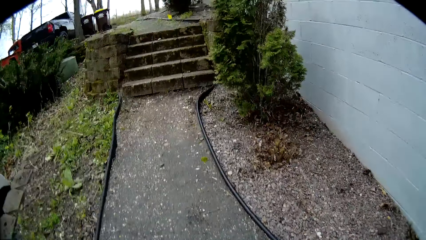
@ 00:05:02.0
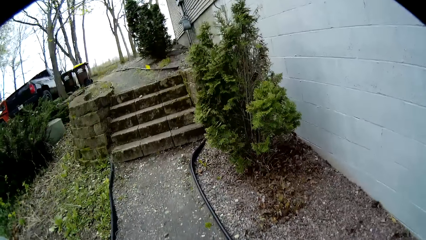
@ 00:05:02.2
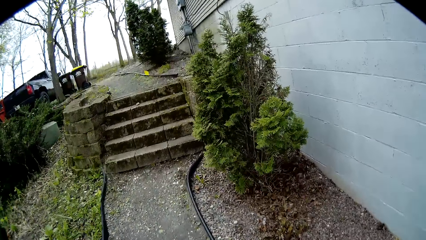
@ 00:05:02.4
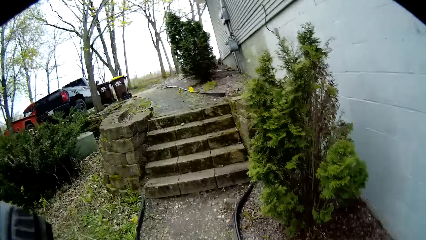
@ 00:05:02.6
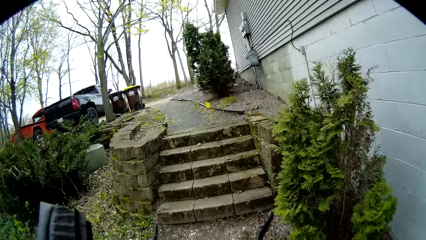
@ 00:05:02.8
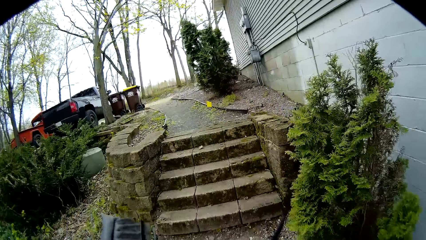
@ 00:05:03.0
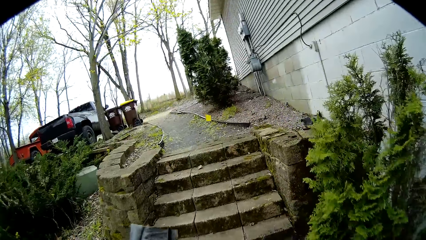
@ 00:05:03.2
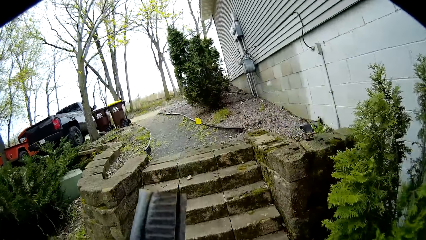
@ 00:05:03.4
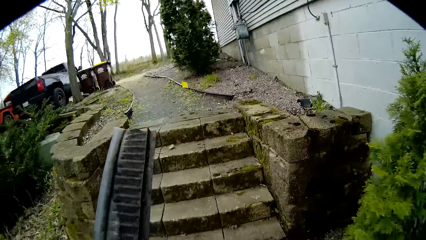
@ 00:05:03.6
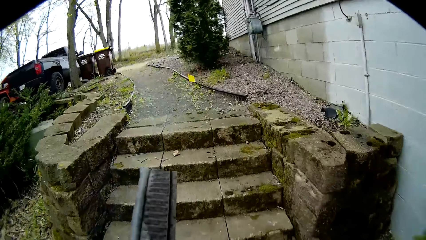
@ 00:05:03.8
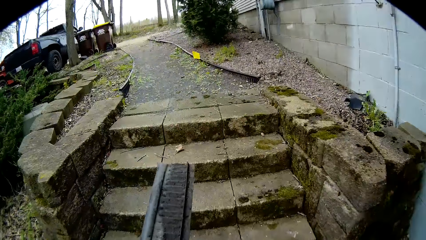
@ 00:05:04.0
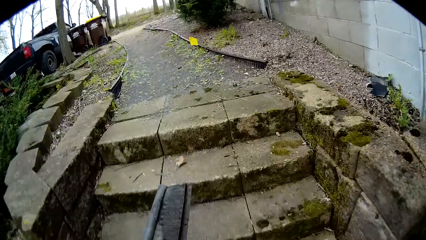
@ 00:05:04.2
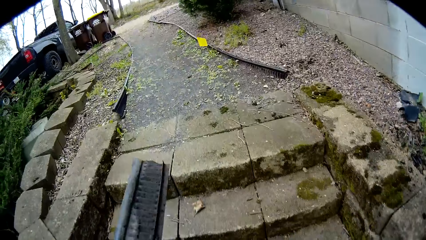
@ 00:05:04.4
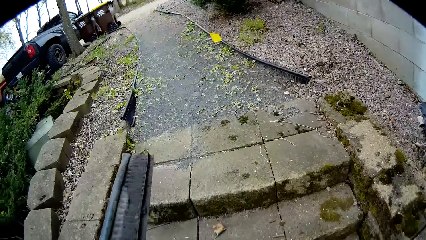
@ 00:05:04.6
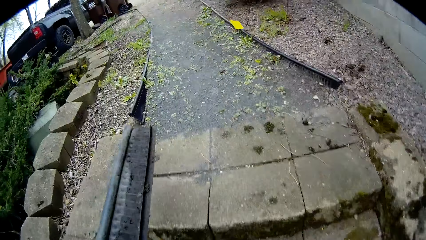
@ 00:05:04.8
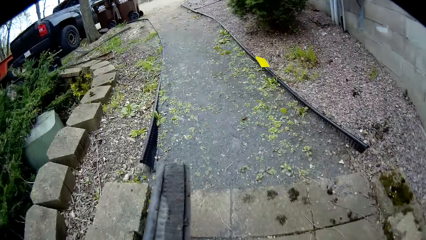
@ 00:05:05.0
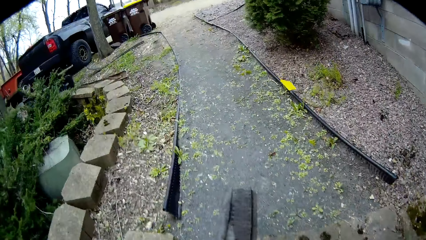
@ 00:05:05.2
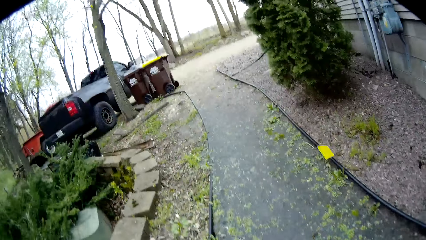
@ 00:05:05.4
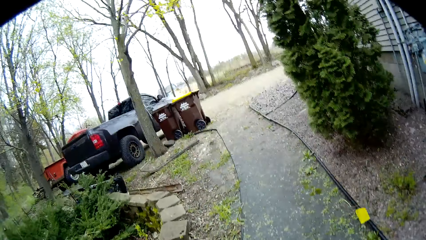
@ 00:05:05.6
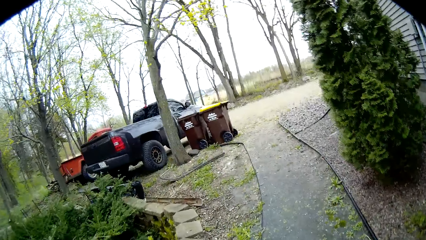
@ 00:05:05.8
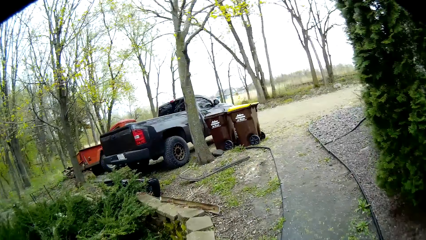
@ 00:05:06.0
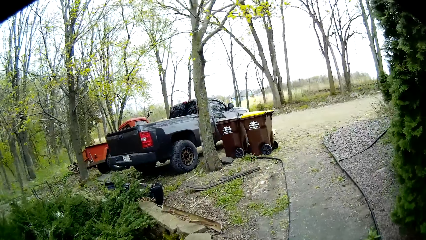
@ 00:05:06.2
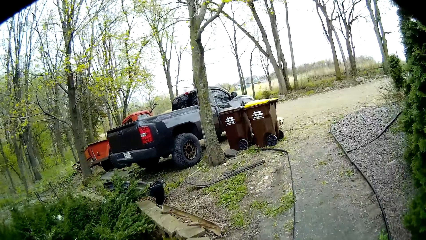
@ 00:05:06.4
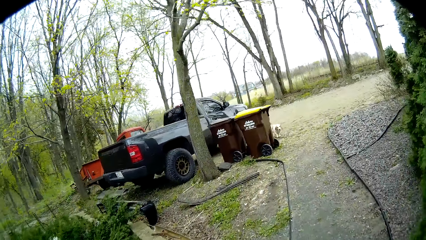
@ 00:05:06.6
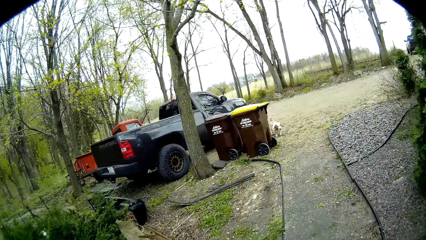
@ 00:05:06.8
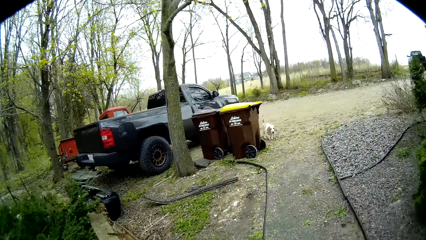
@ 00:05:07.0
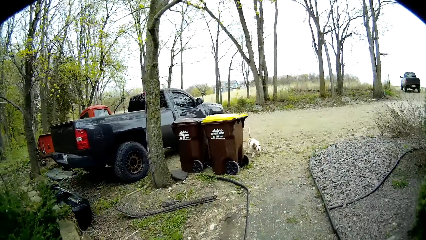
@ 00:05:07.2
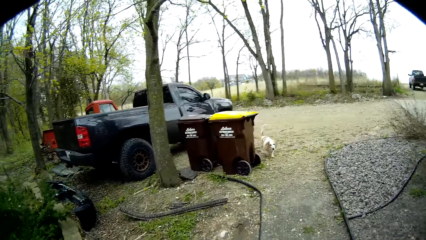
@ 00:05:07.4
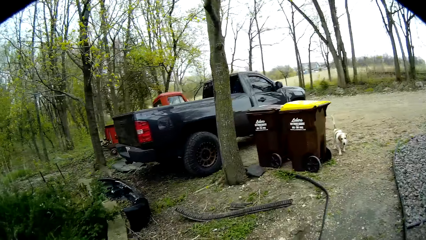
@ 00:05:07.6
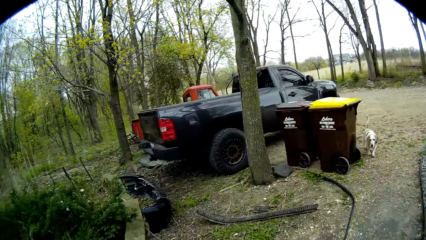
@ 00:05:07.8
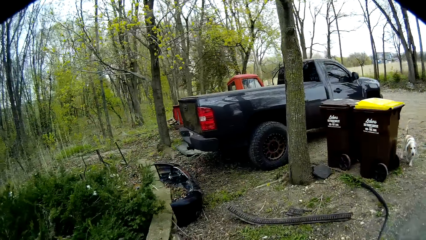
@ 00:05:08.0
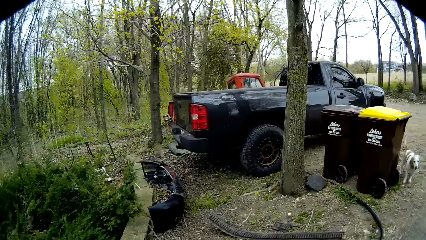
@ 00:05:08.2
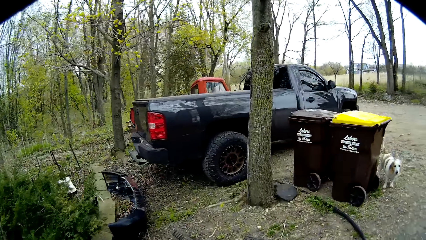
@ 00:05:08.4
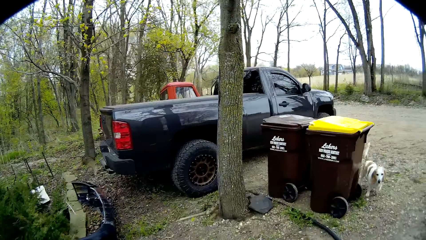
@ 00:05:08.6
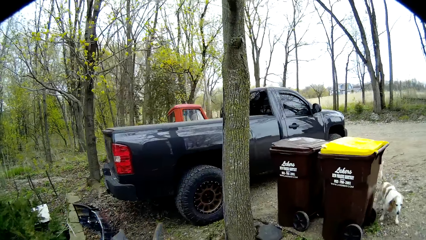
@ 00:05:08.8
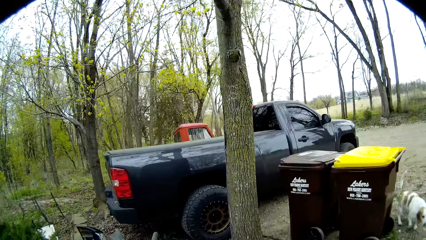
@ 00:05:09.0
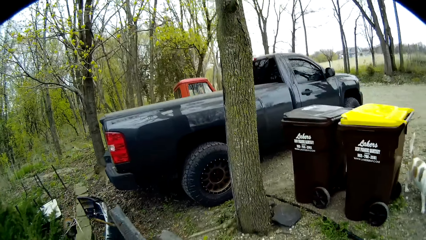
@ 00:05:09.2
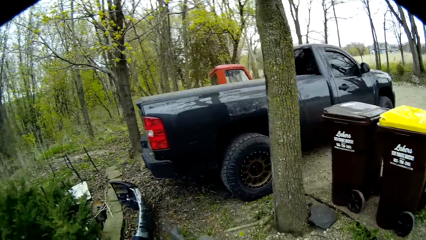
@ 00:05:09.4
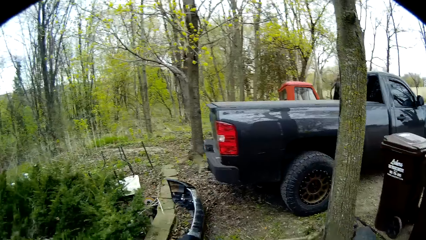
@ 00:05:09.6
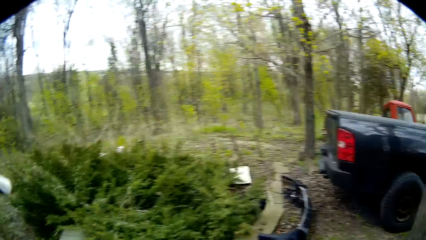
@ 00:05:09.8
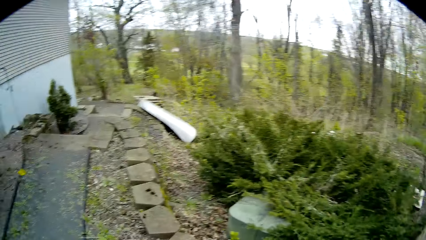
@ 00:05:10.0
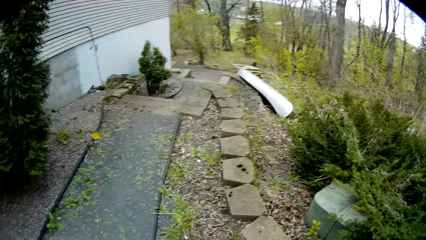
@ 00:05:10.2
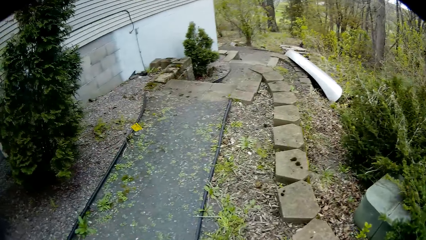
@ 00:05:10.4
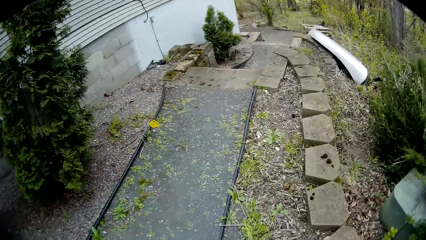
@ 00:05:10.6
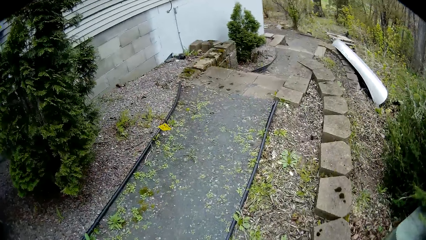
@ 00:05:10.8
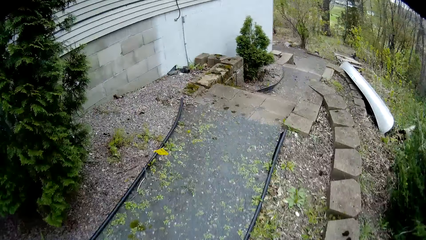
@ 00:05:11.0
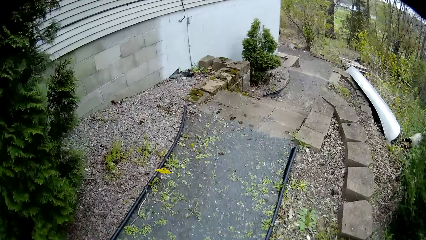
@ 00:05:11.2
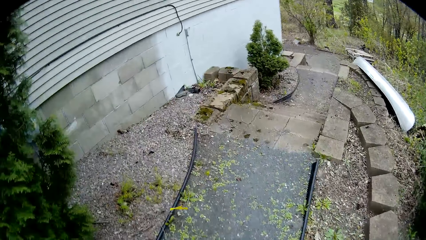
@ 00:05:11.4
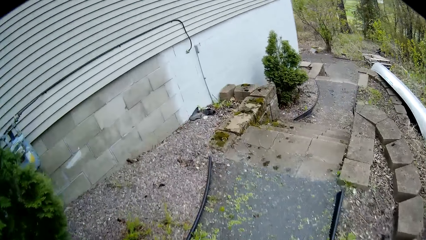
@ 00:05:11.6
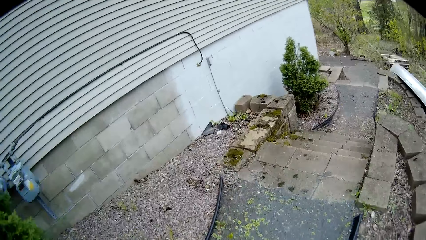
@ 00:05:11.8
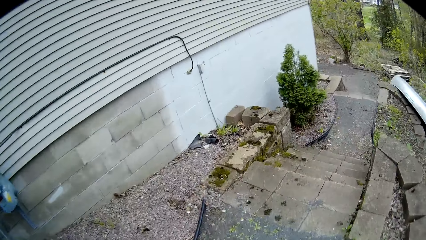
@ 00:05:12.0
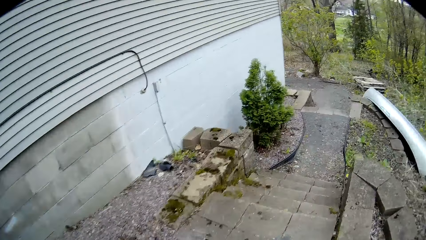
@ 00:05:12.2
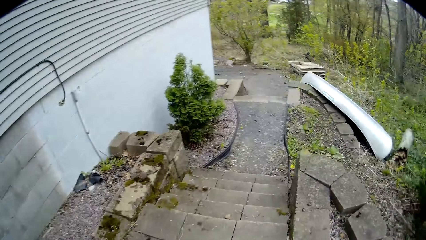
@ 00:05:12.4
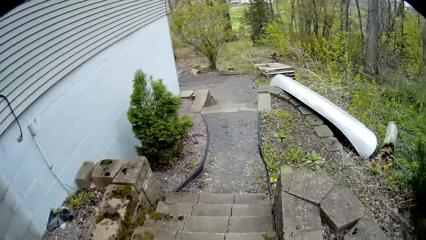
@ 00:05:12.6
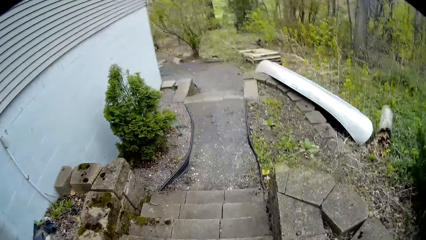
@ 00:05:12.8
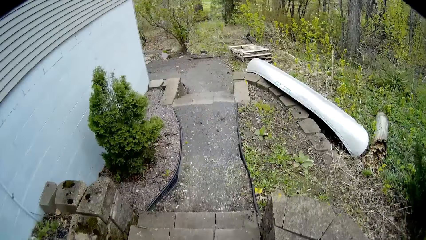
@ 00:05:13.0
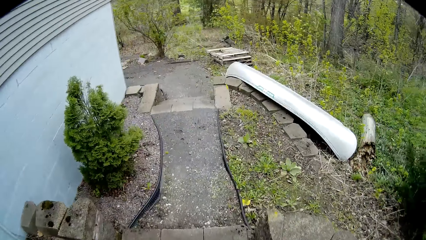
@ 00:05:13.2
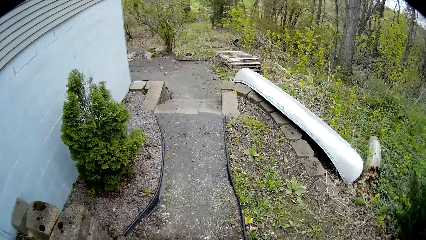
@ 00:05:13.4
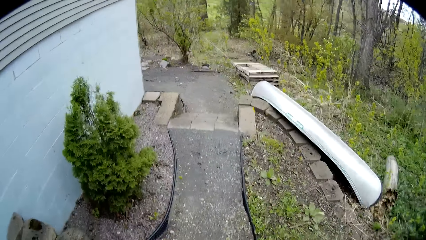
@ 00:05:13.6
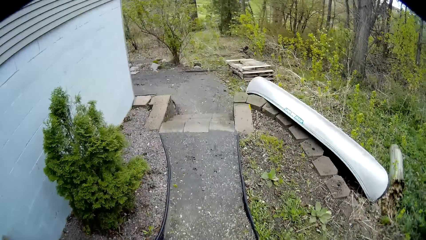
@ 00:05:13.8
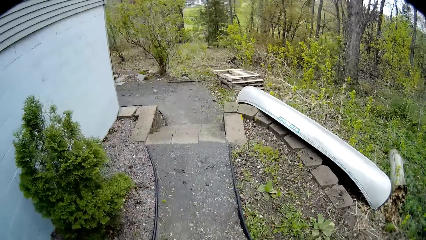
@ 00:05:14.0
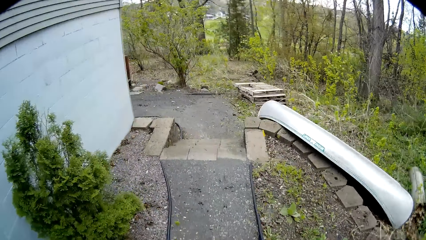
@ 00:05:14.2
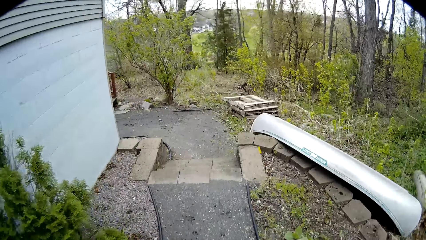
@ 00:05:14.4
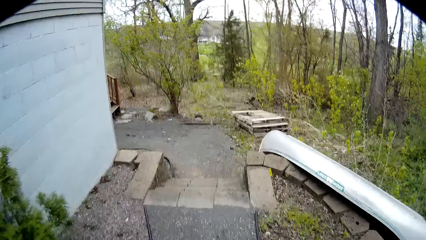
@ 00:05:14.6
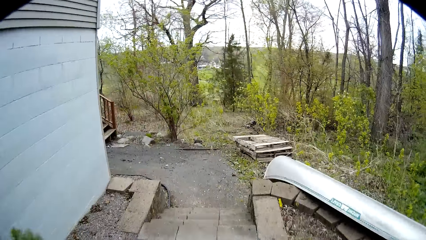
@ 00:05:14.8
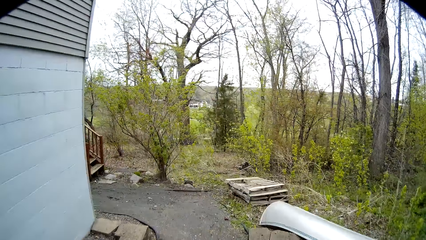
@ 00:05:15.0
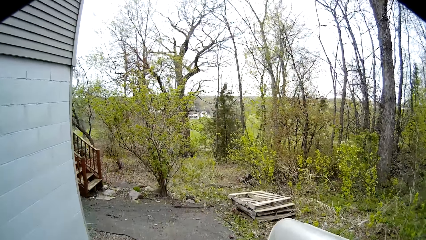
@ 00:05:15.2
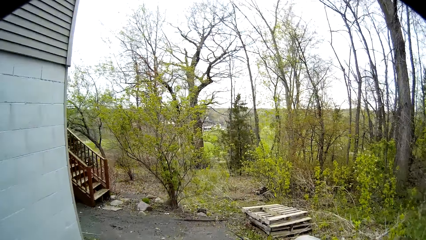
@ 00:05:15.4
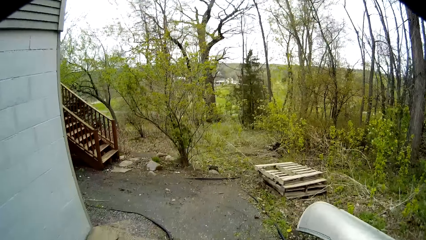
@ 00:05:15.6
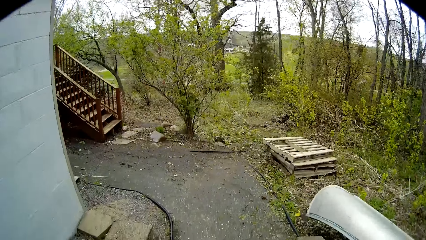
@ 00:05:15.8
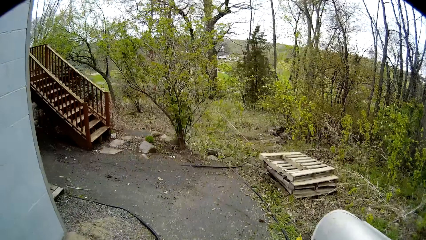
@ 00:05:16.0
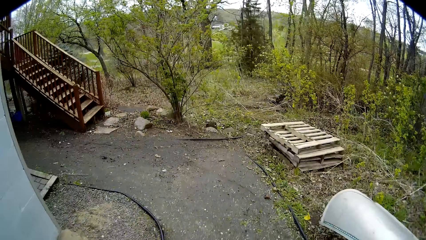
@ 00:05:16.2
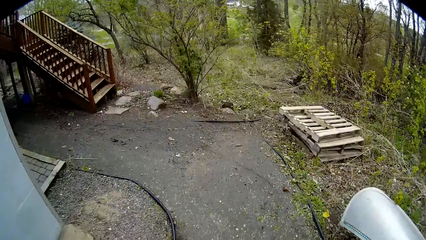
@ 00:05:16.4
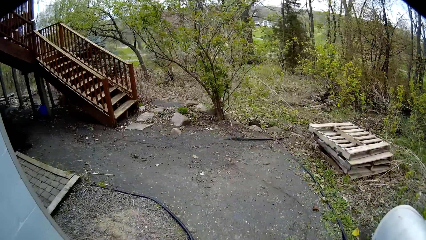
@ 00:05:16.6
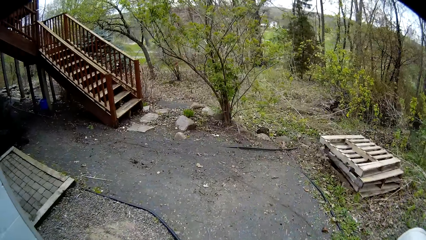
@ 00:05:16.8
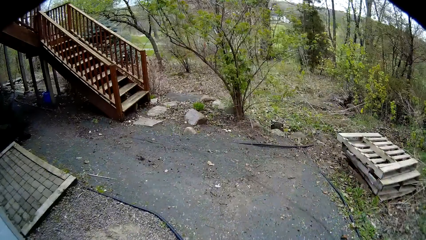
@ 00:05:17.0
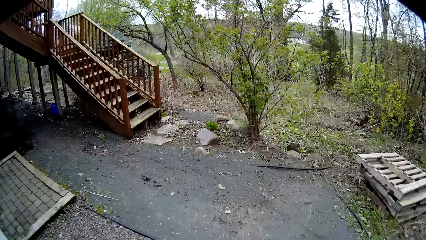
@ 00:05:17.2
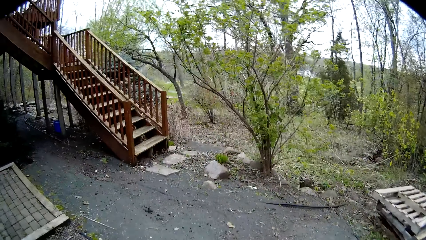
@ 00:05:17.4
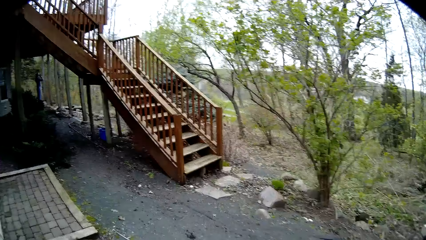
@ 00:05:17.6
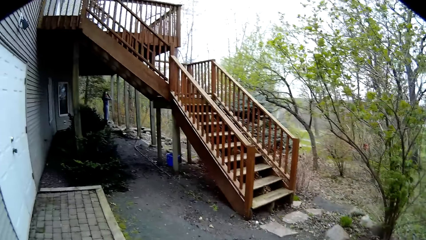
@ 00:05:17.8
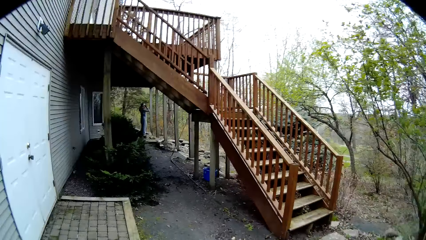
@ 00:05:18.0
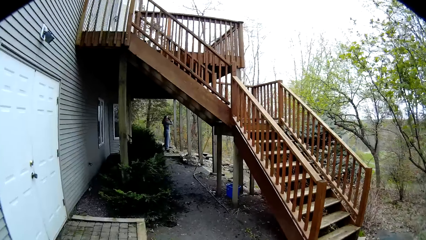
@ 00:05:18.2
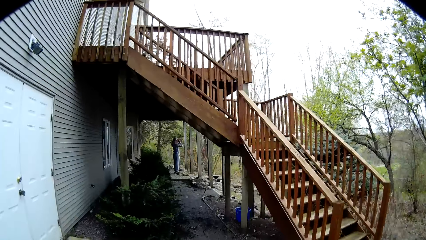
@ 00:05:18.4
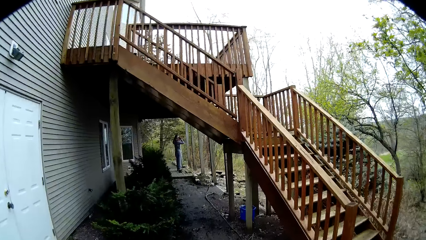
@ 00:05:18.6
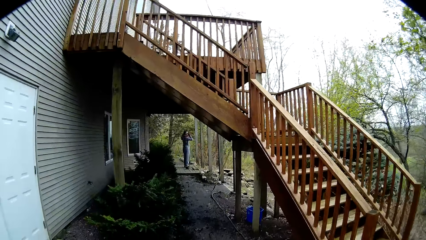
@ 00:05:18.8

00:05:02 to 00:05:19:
The camera wearer climbs up a higher staircase. He throws the plastic lawn to the ground with both hands. He walks down the higher staircase along the path. He walks down the lower staircase.
